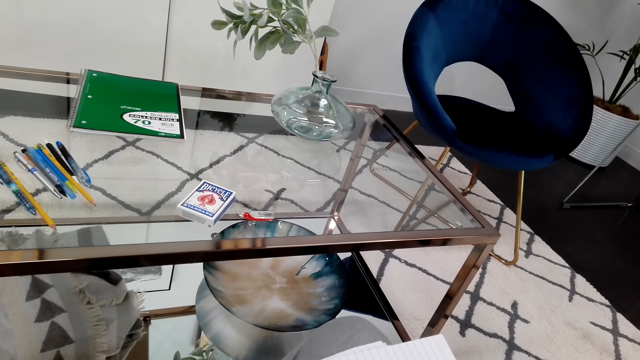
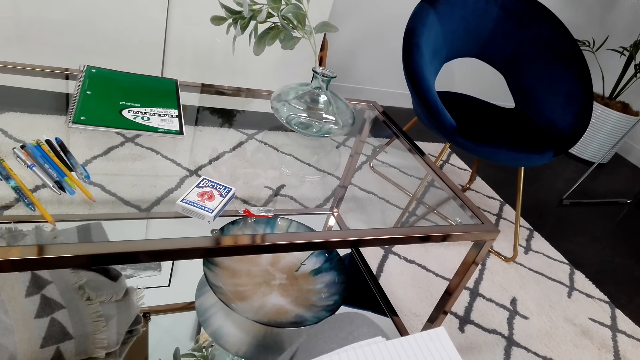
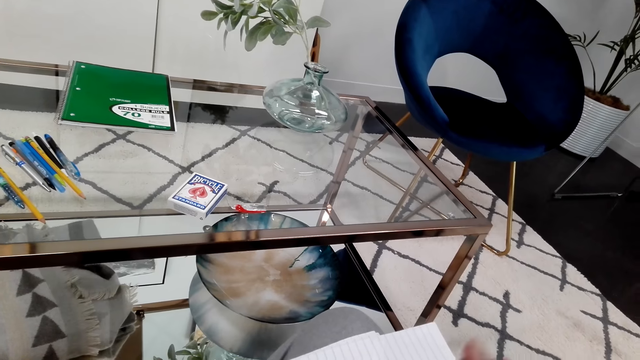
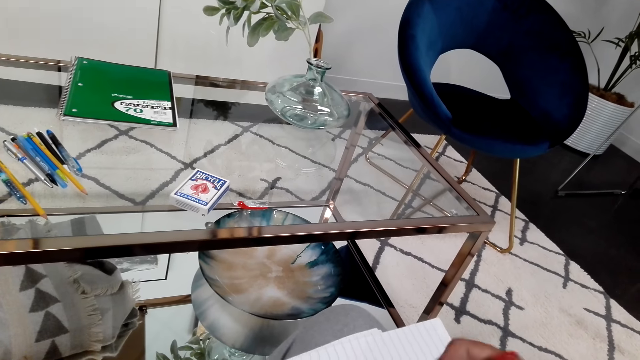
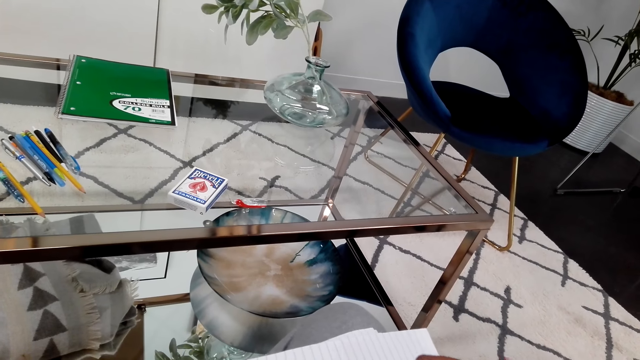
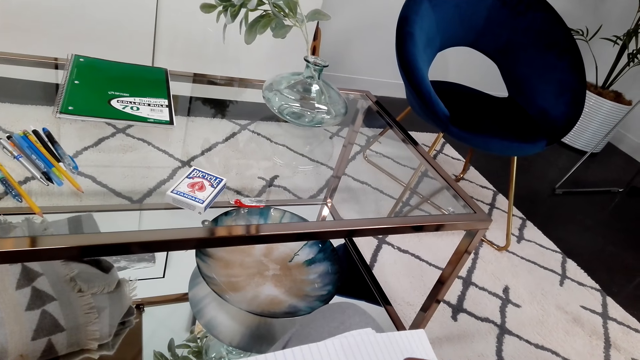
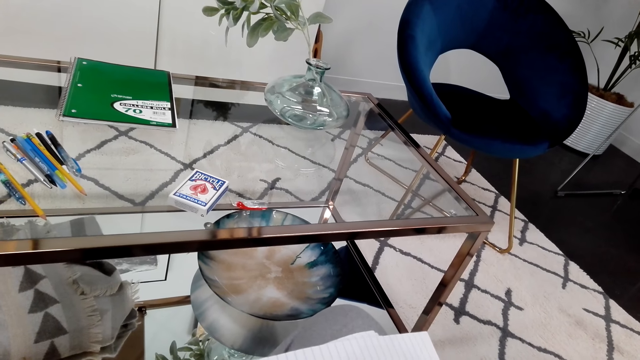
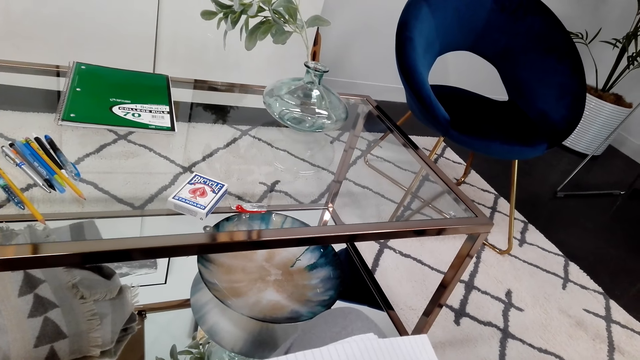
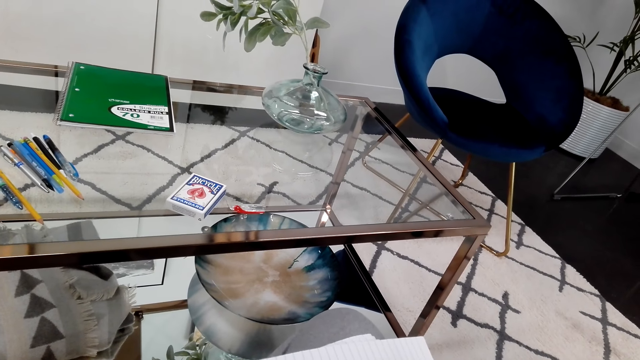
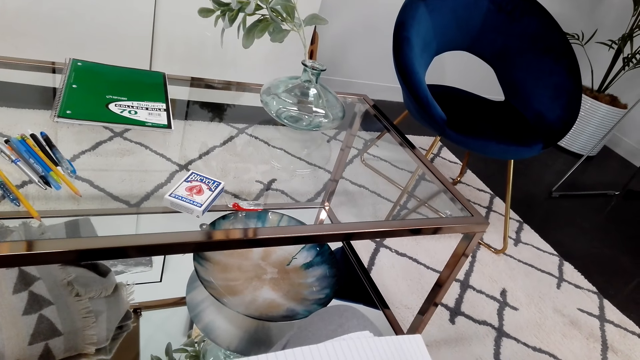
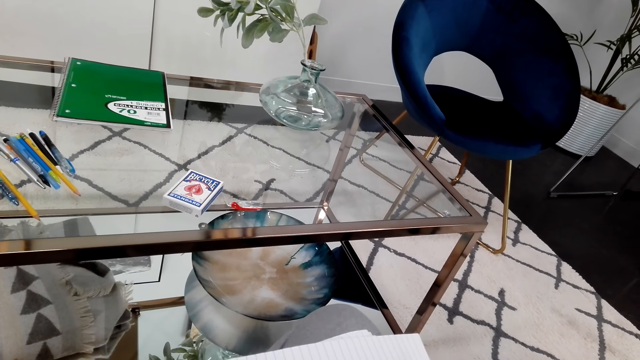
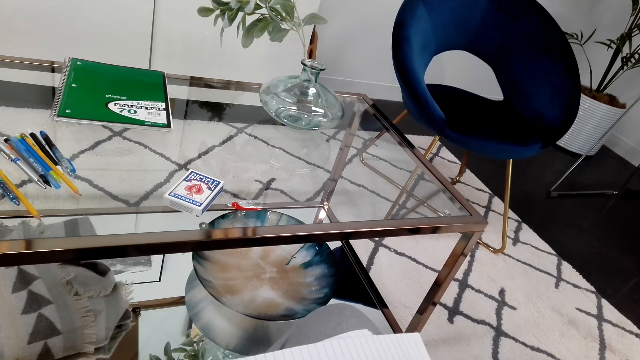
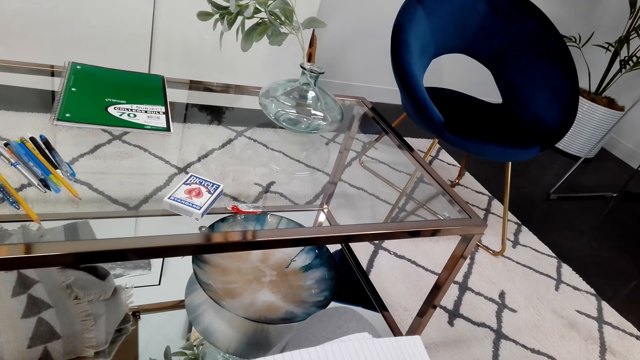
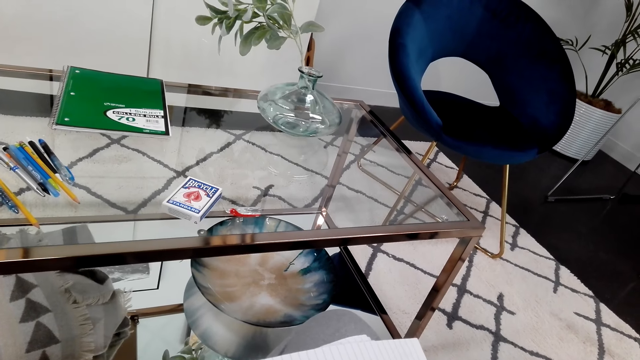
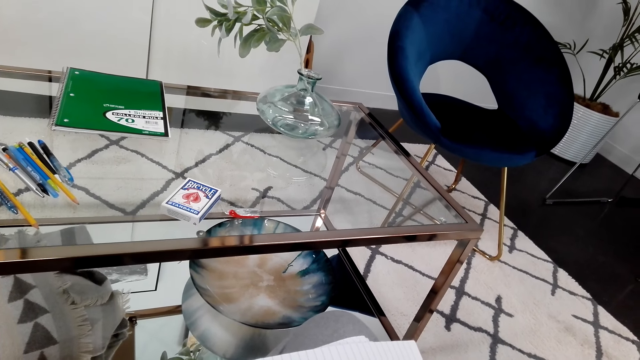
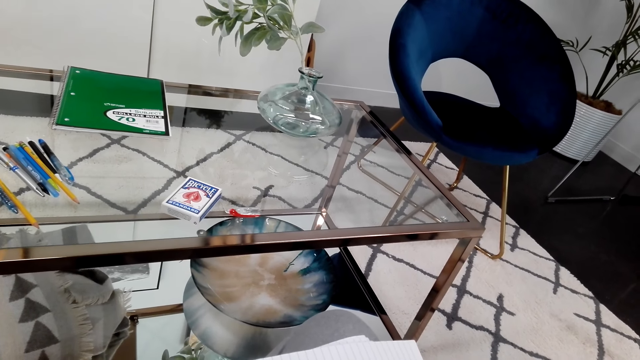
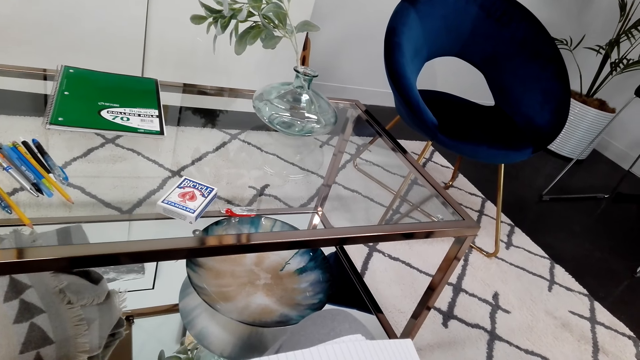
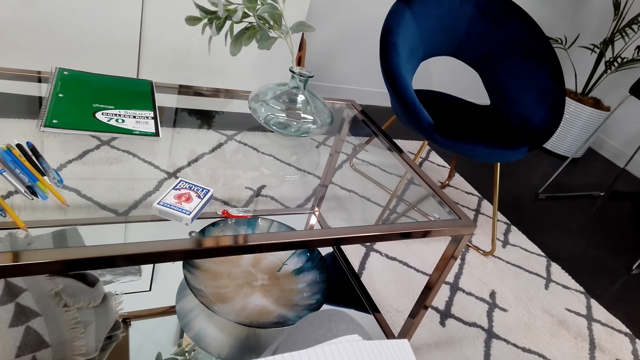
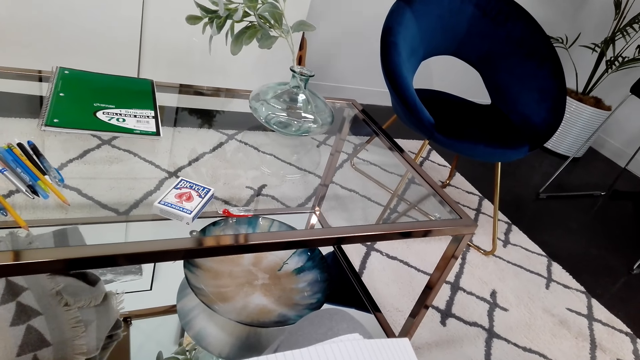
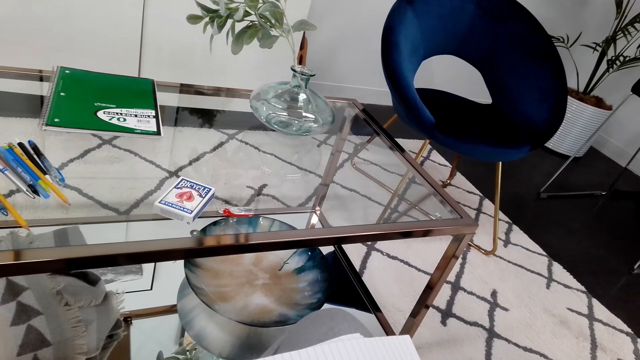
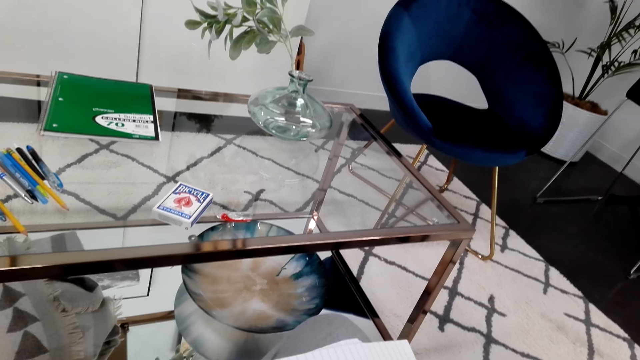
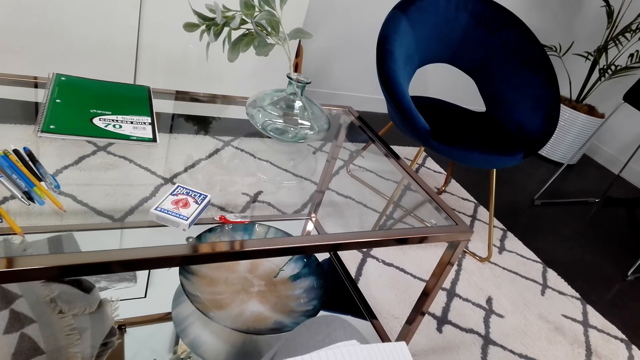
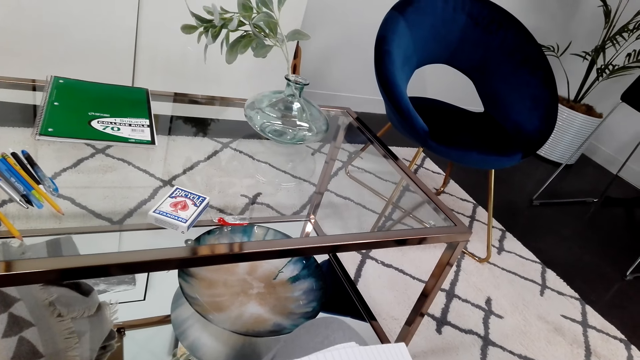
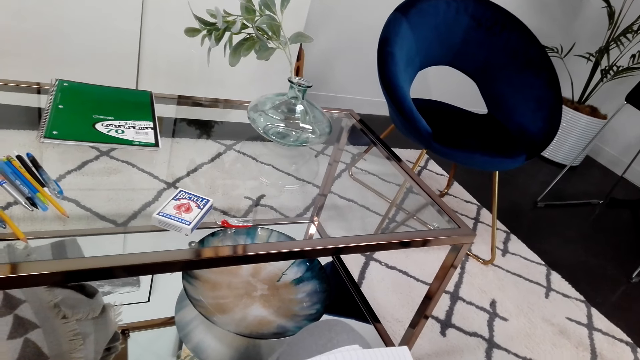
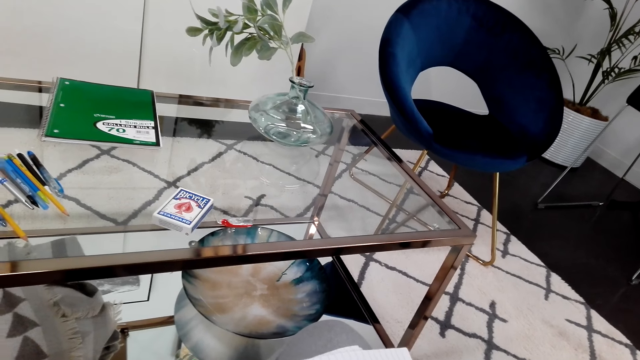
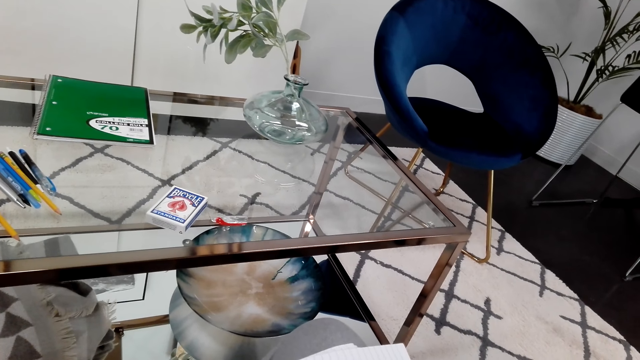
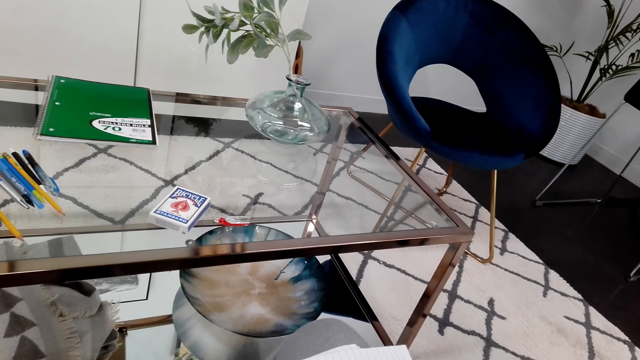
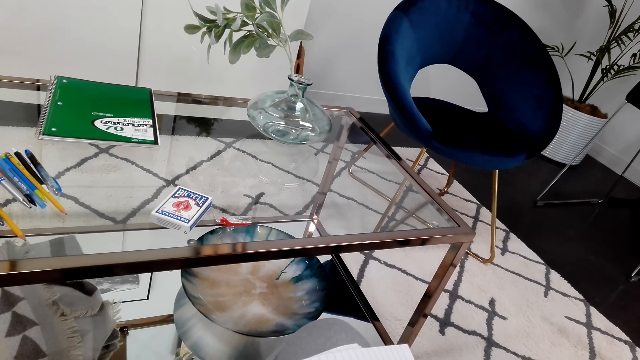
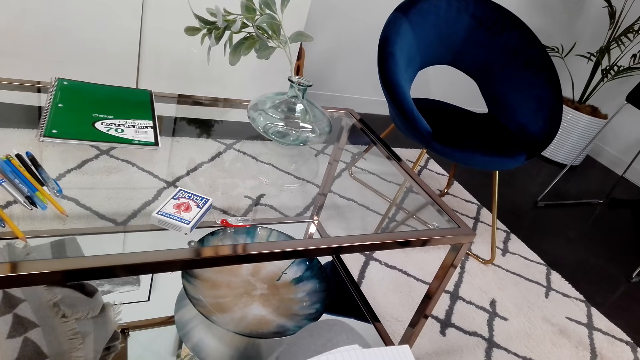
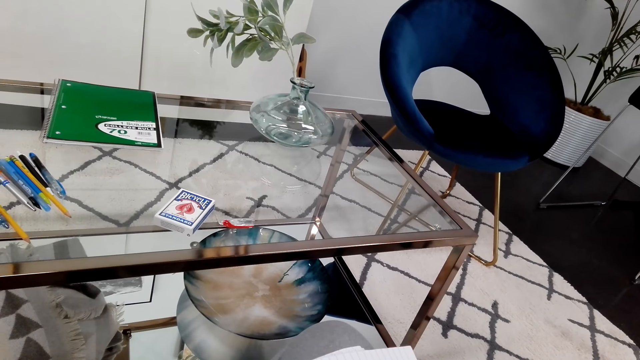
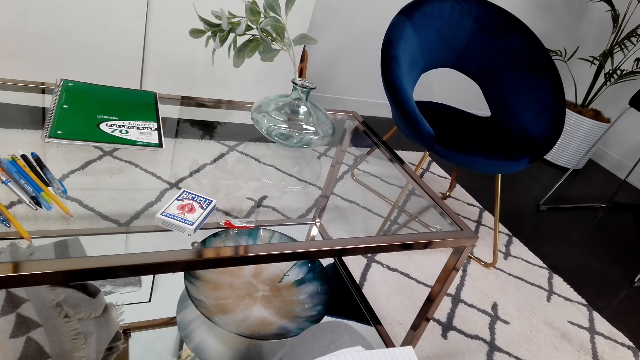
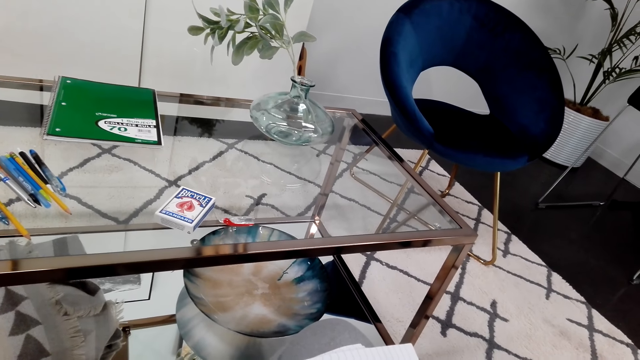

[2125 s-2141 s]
The camera wearer writes on the book. They stare around.

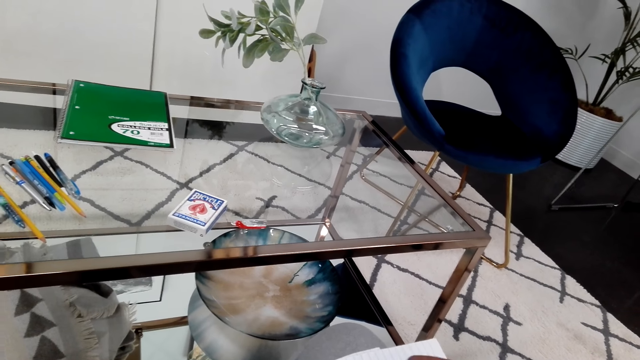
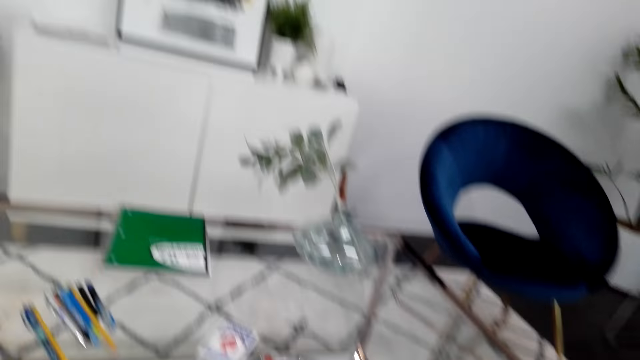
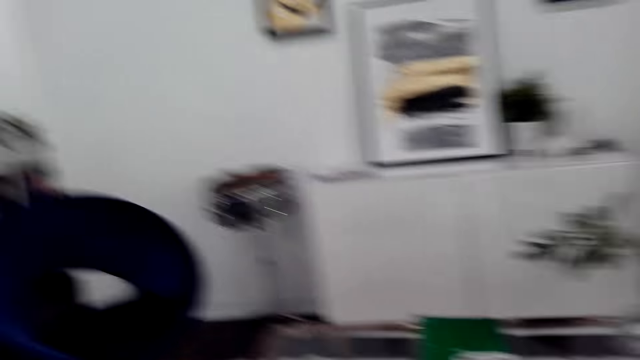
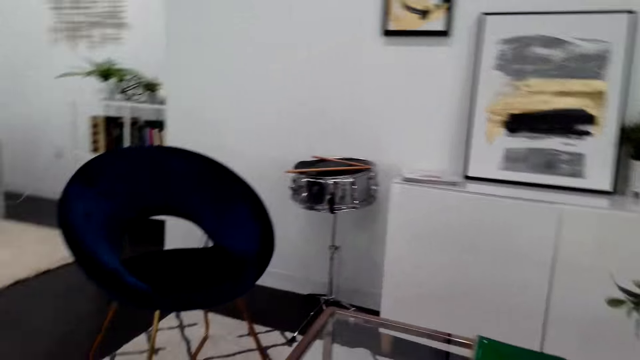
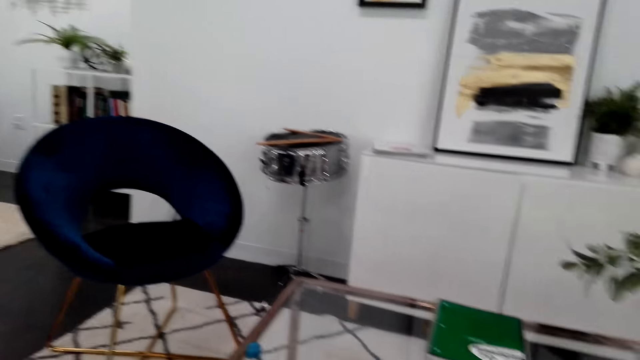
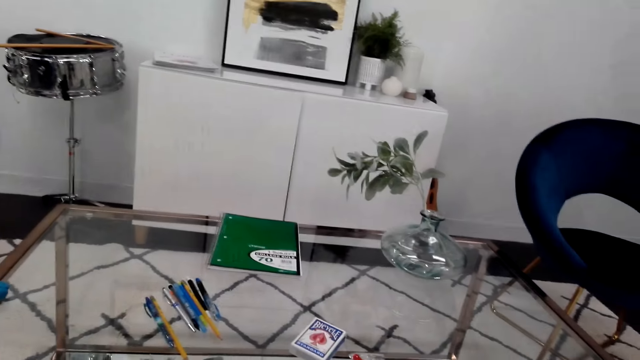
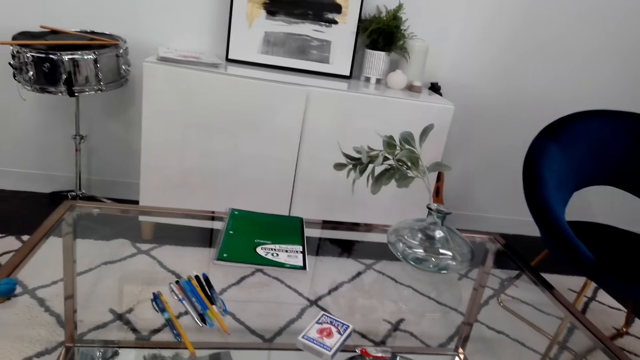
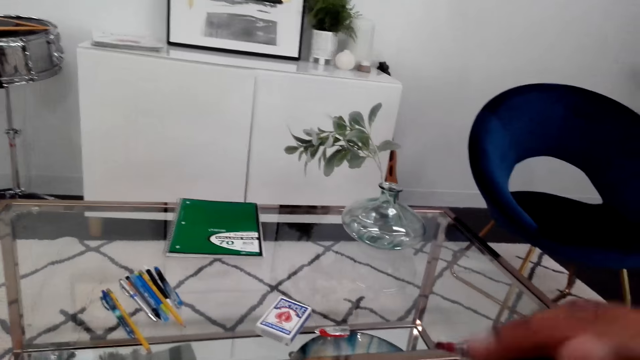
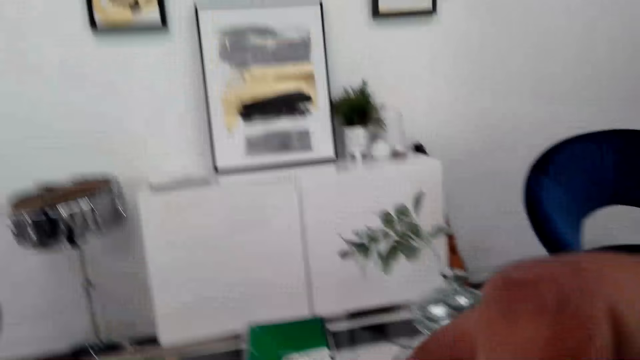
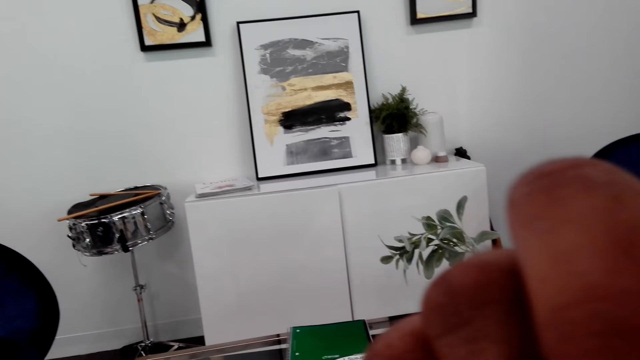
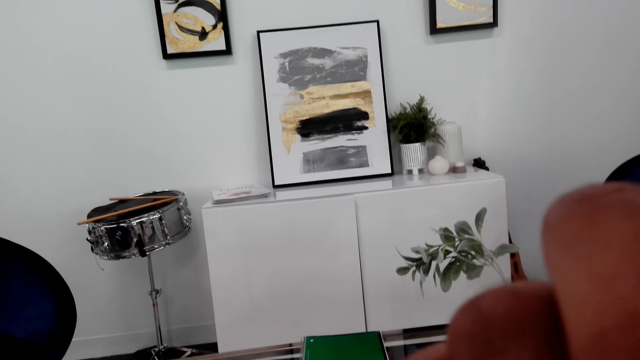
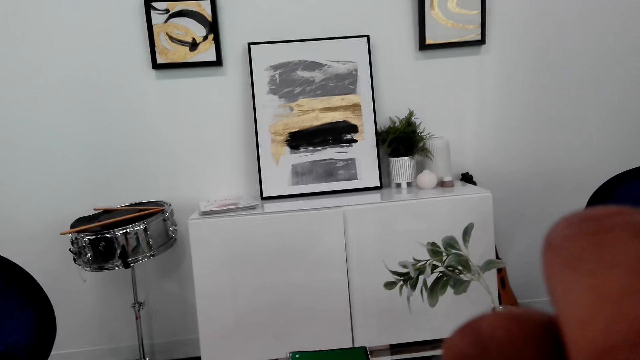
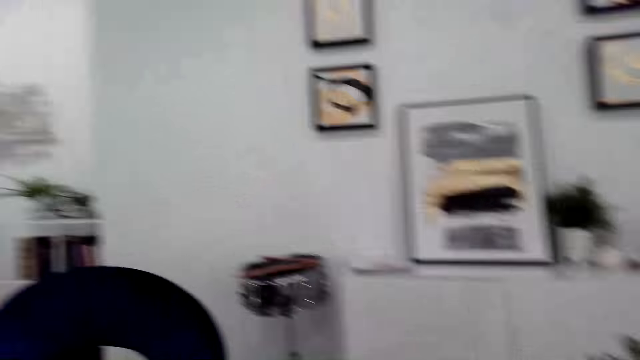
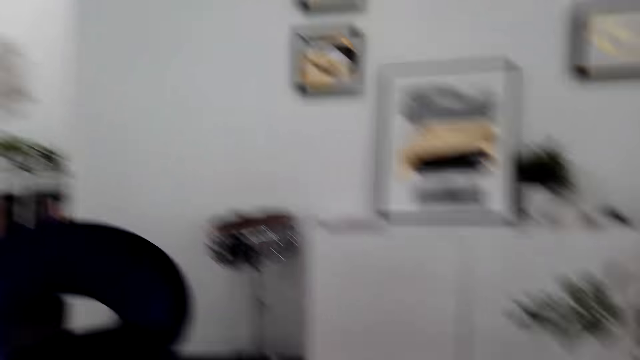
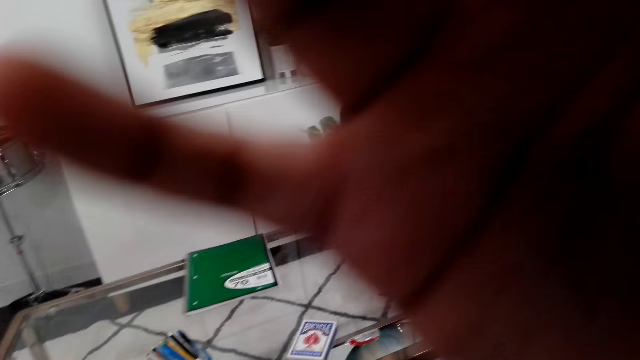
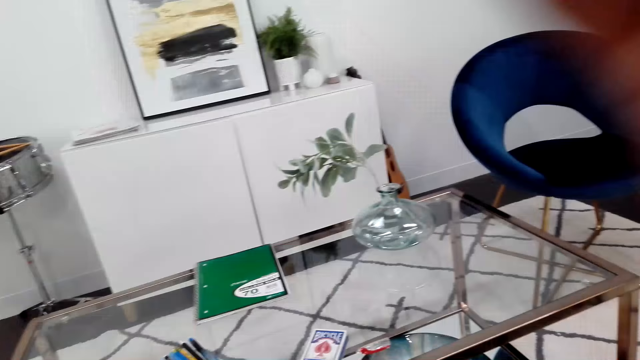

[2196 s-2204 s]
The camera wearer looks around the house. They adjust the camera.
